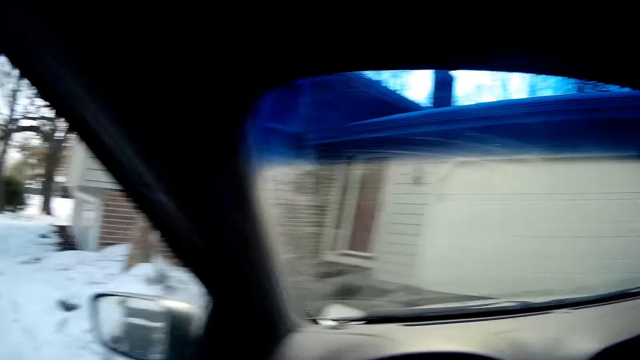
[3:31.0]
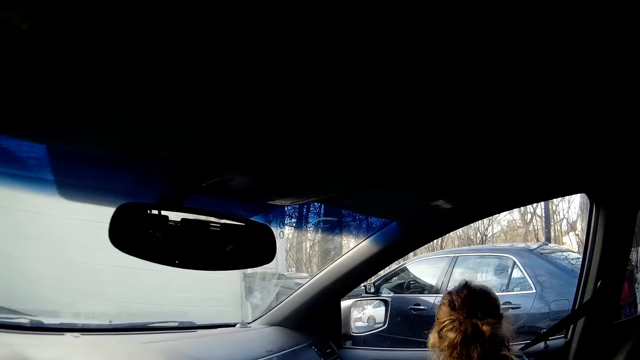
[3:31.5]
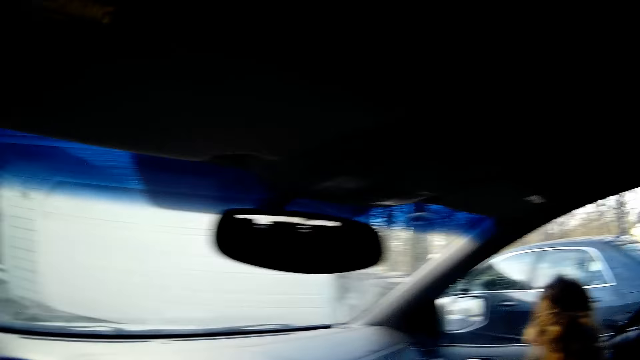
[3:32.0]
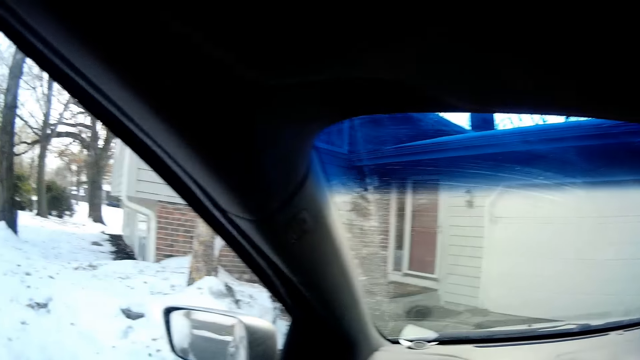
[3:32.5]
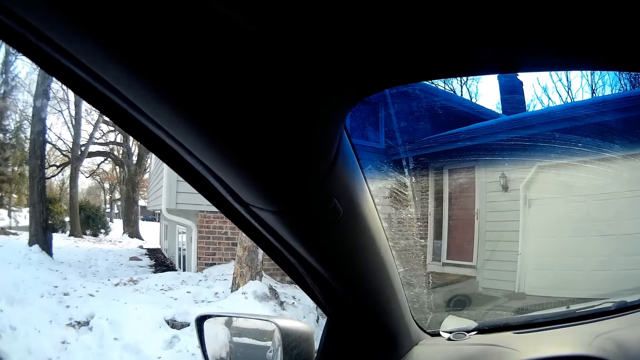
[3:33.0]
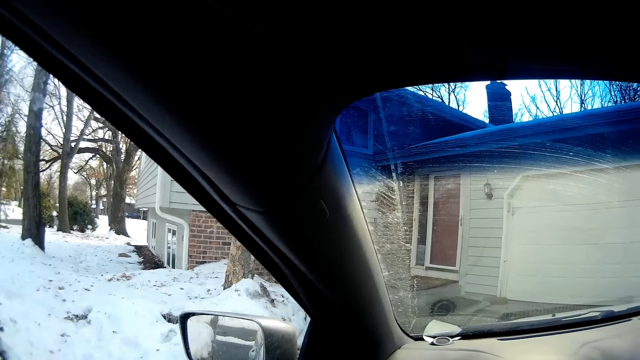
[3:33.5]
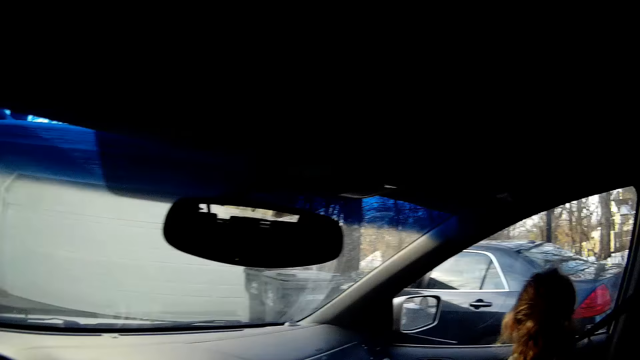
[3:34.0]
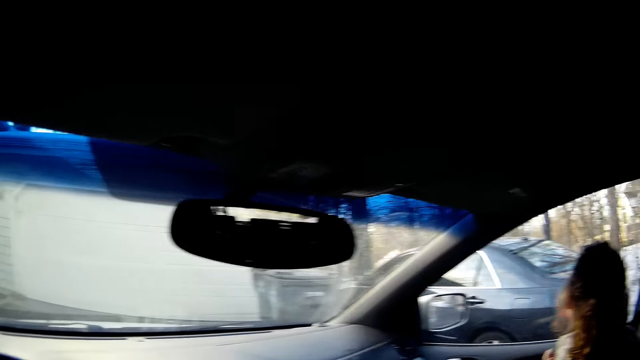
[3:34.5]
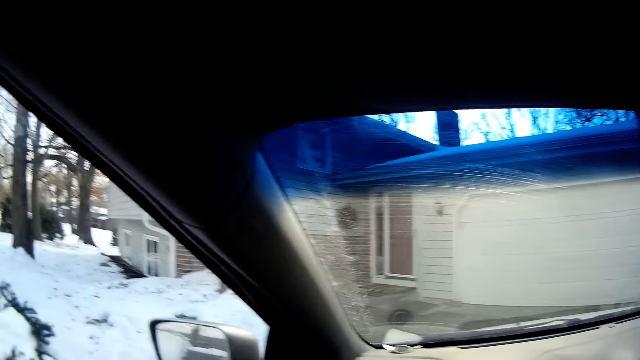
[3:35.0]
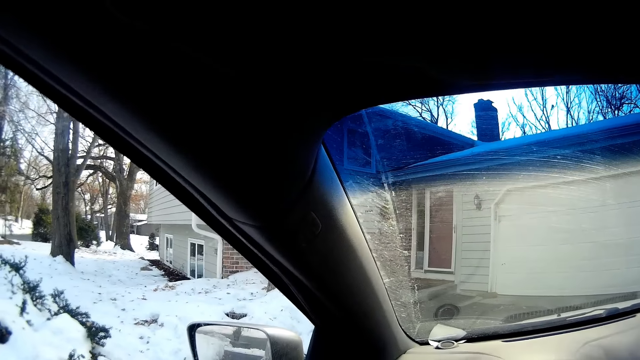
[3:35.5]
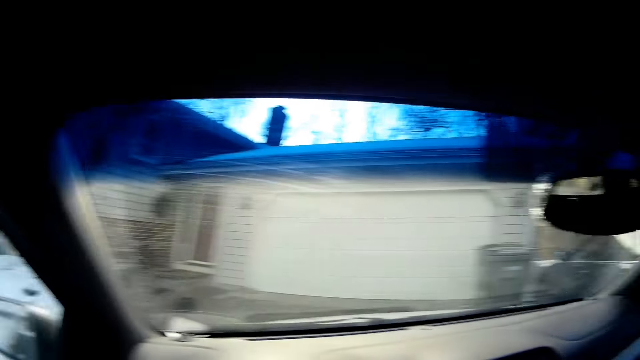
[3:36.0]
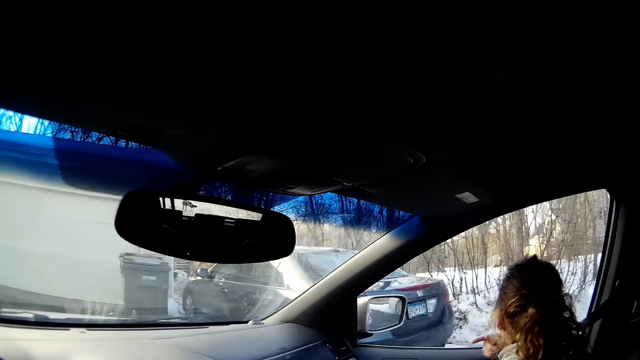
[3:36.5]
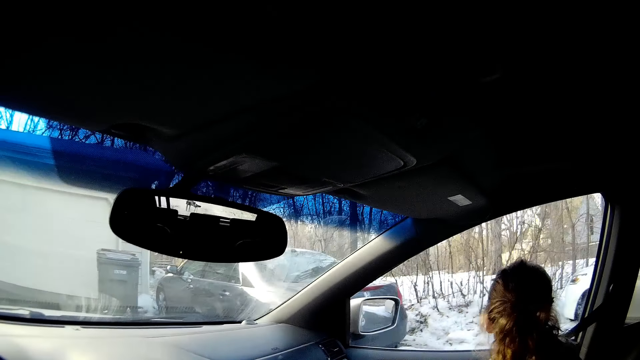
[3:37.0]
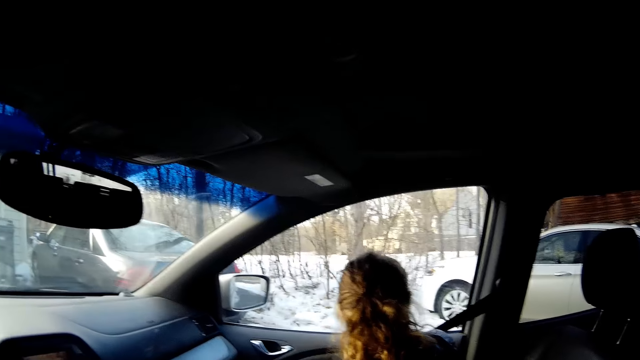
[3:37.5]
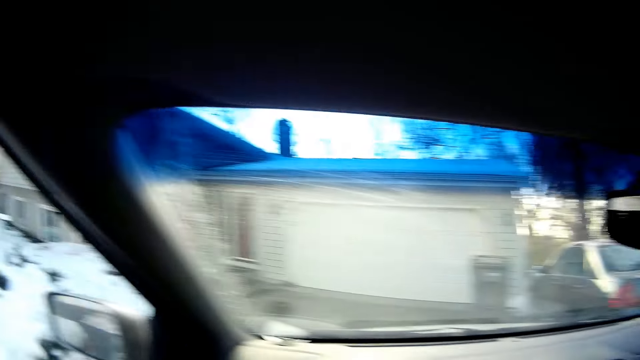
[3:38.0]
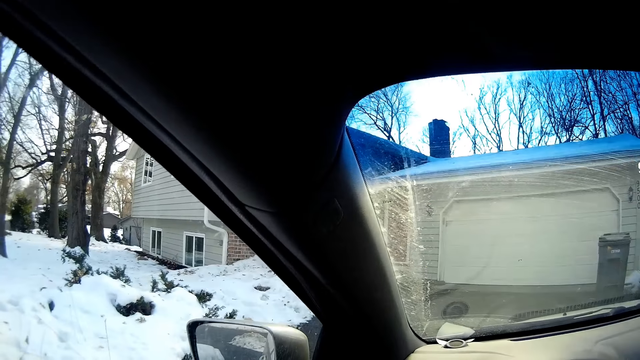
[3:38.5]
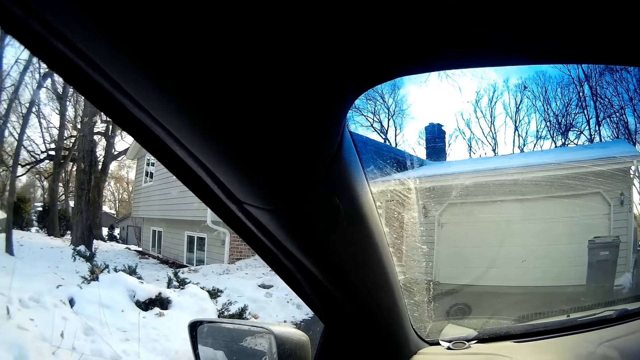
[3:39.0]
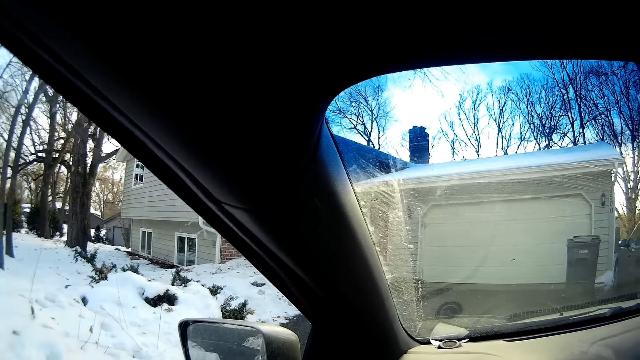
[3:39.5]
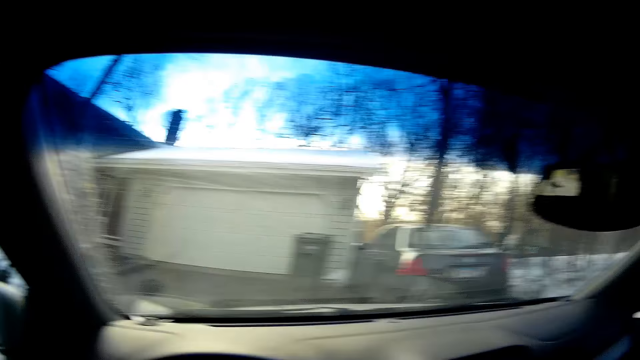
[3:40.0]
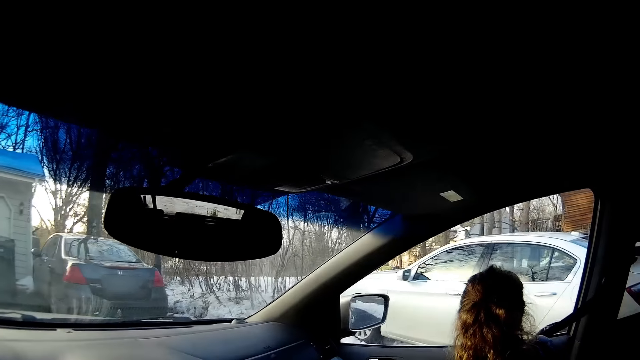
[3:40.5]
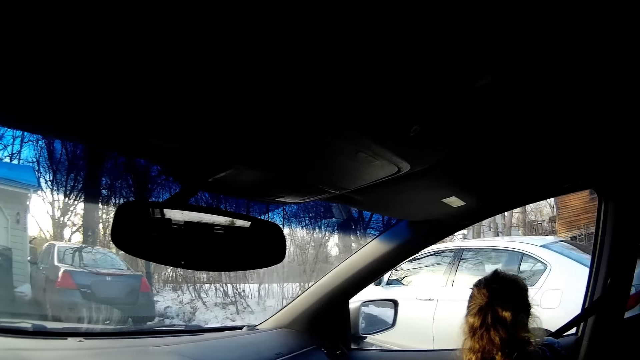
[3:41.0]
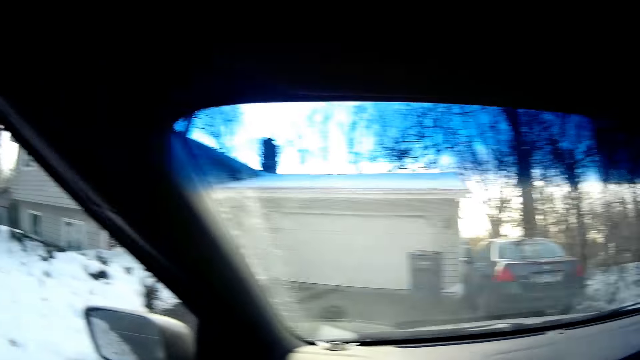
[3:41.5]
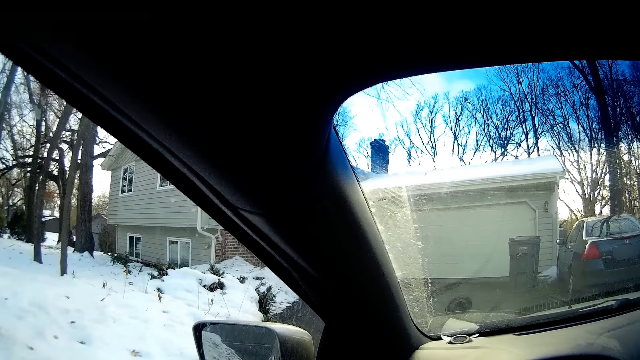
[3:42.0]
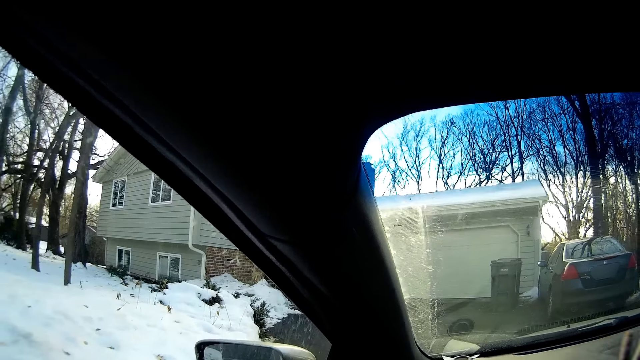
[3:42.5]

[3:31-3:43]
The camera wearer drives the car.

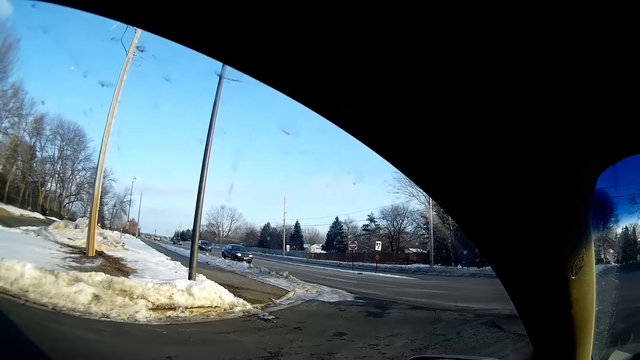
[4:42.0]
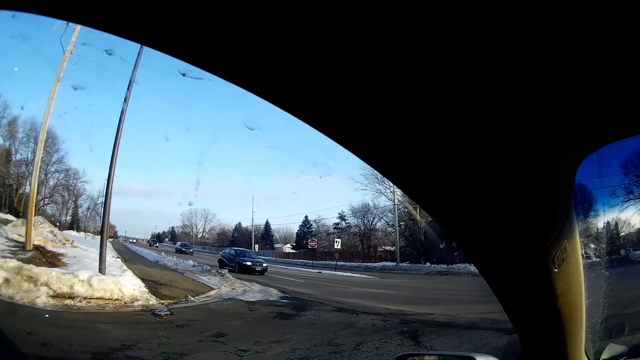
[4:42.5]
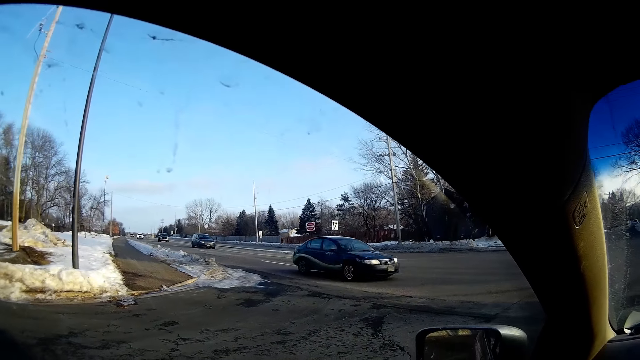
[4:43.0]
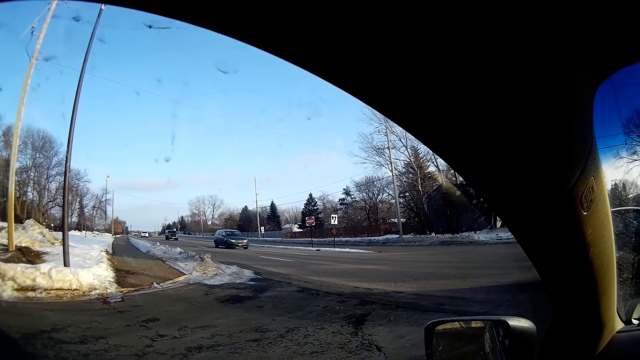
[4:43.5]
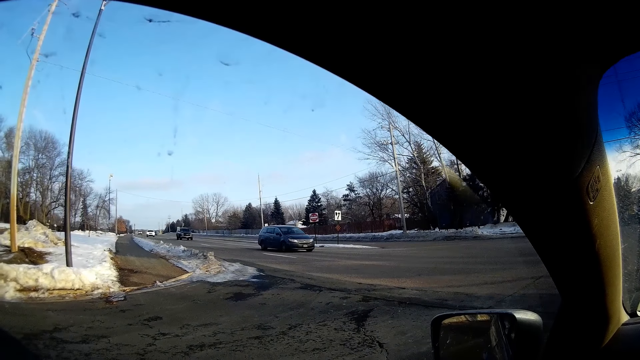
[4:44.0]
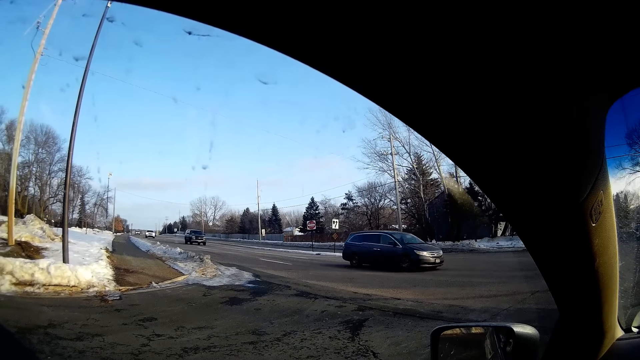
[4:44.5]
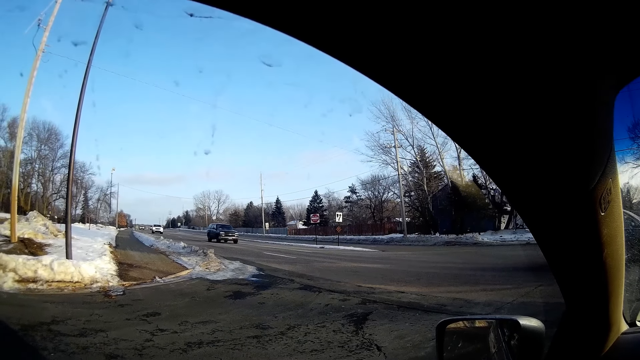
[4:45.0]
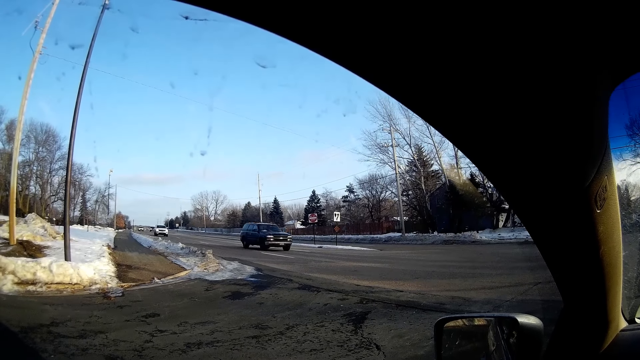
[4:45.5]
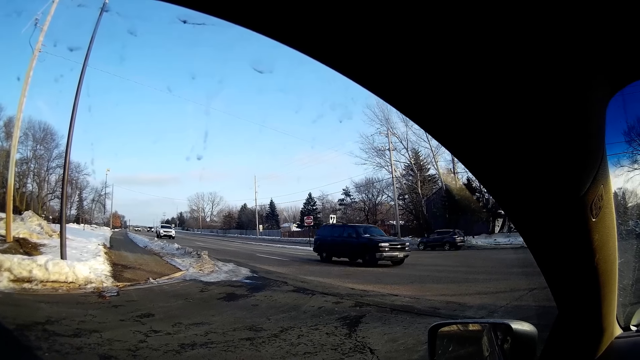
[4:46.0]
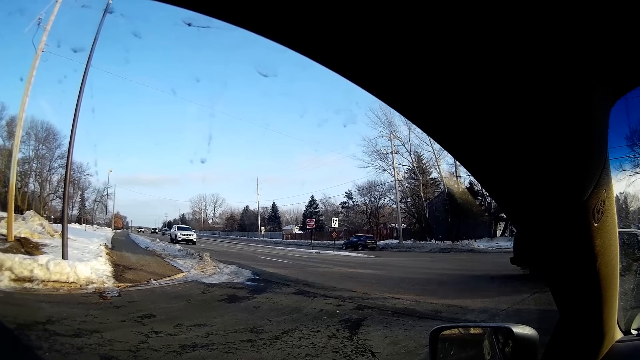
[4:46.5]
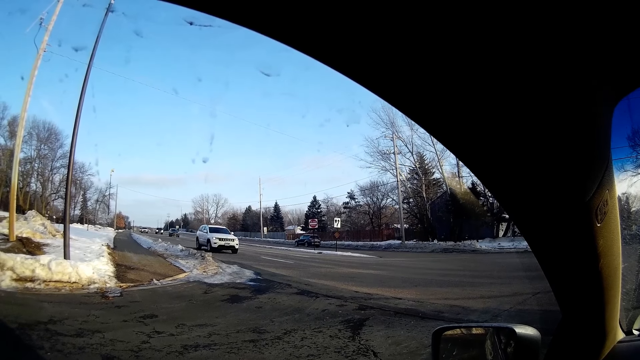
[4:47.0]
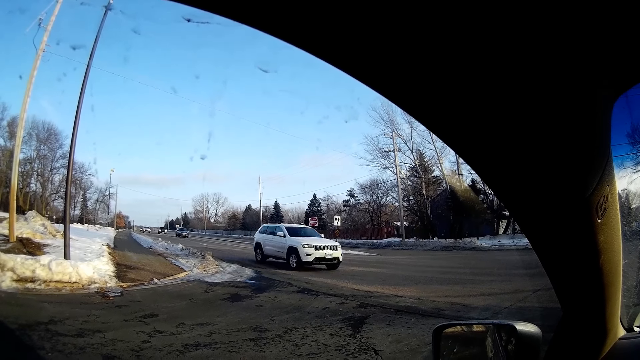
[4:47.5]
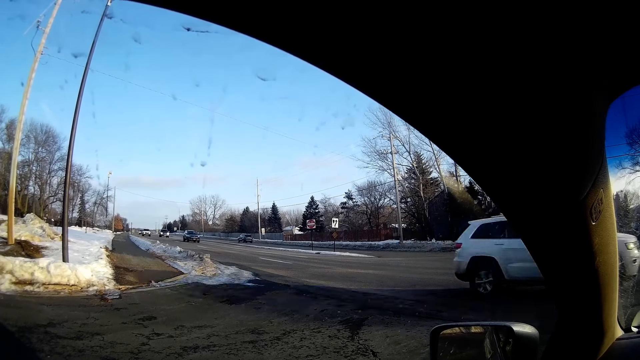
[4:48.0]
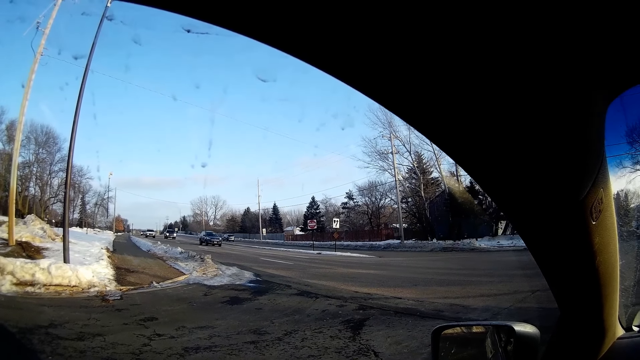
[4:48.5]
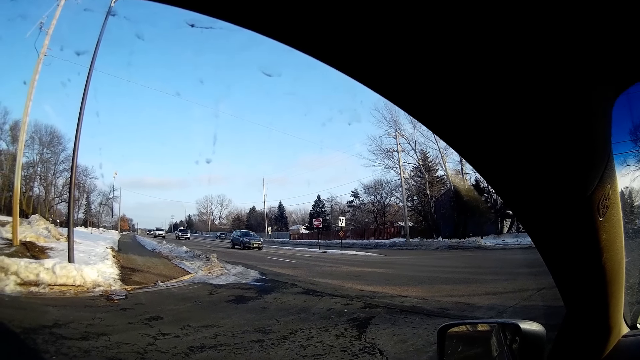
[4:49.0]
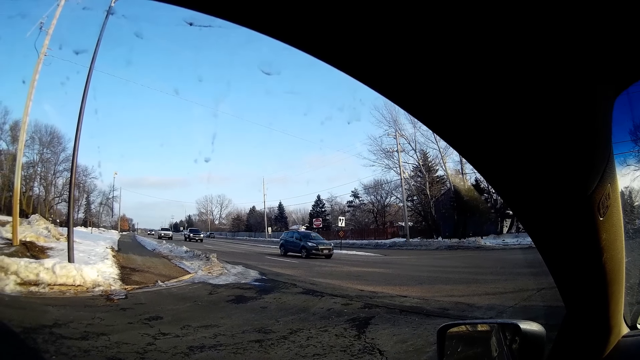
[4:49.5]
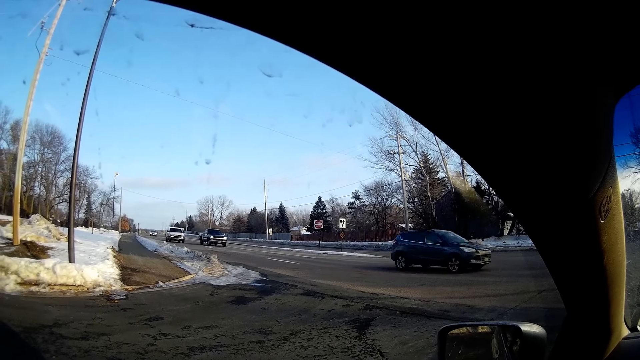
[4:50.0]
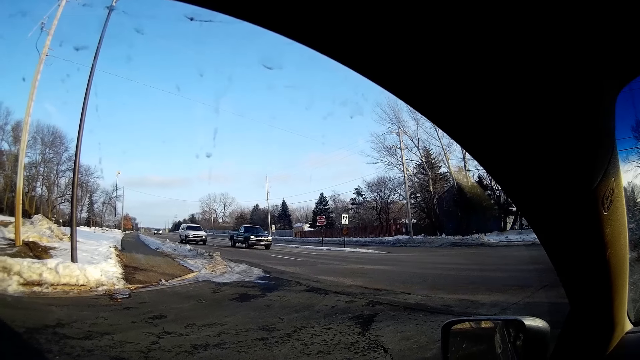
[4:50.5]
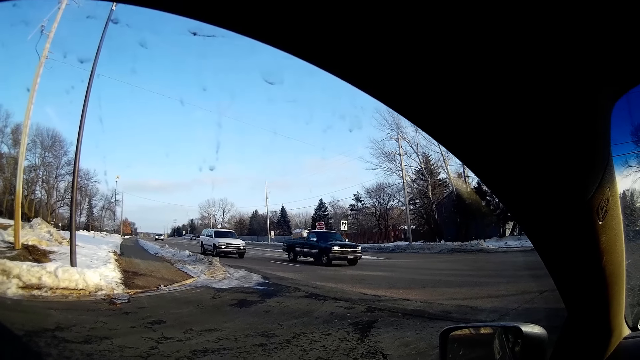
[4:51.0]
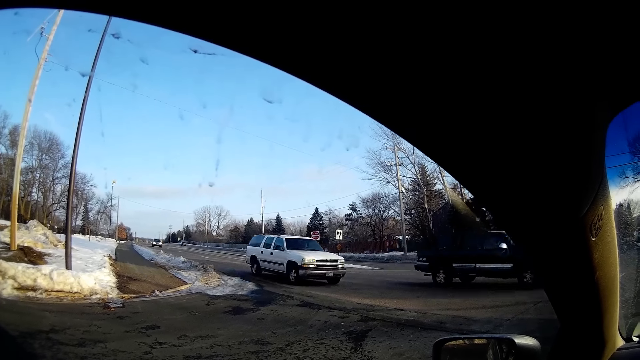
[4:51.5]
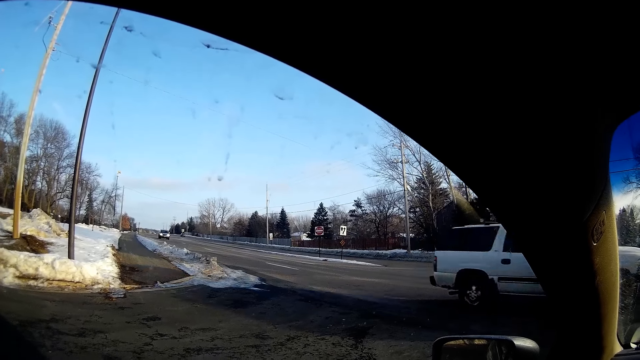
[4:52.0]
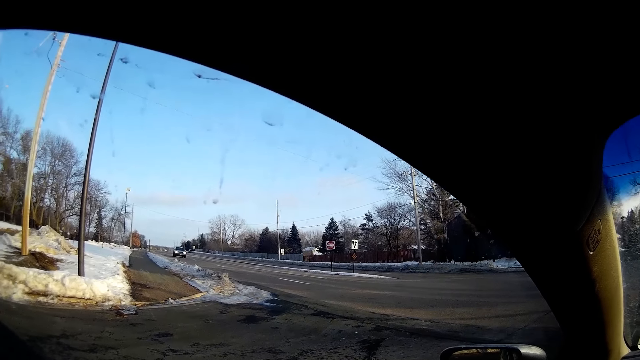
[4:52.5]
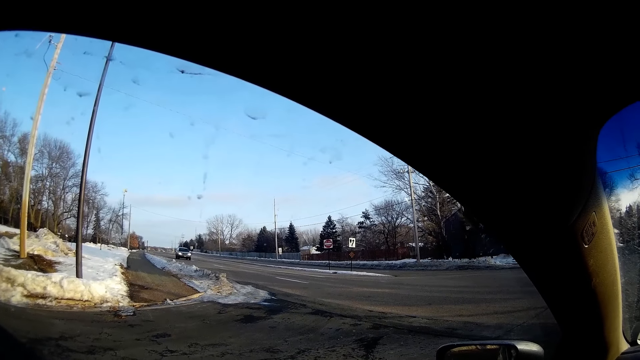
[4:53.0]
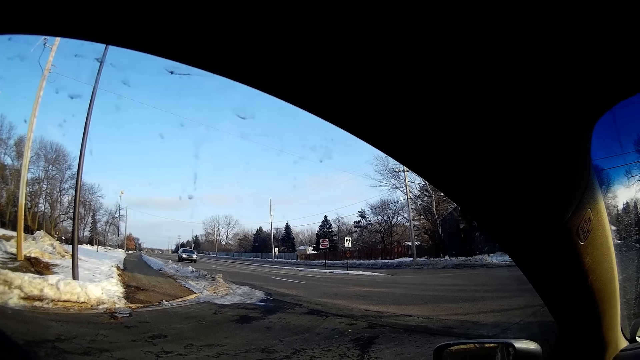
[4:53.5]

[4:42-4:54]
The camera wearer stops the car.
